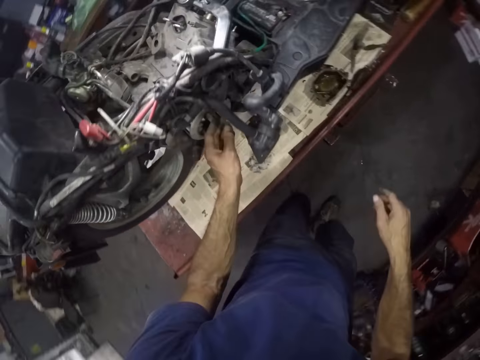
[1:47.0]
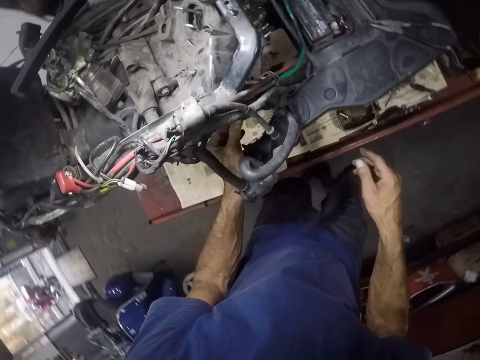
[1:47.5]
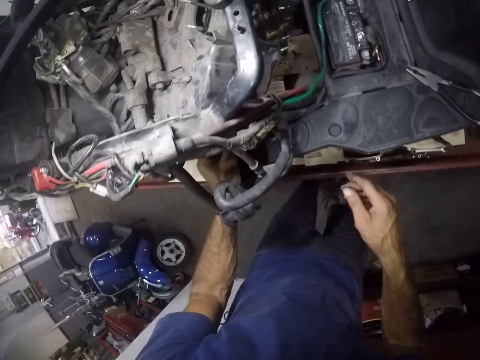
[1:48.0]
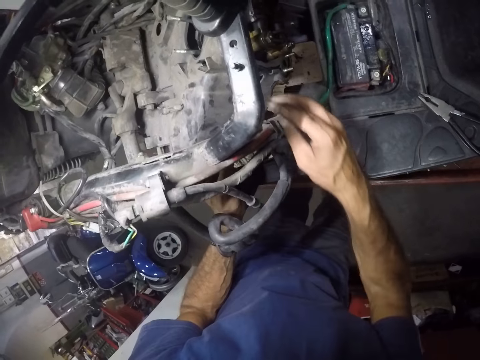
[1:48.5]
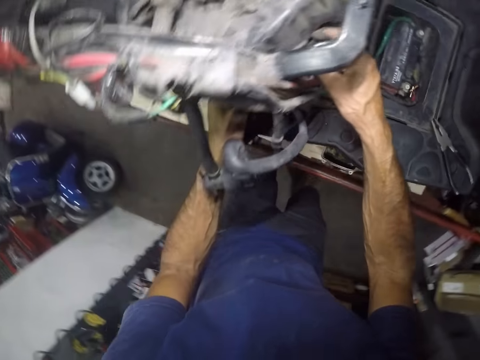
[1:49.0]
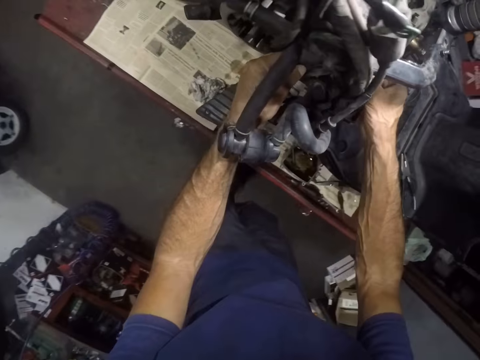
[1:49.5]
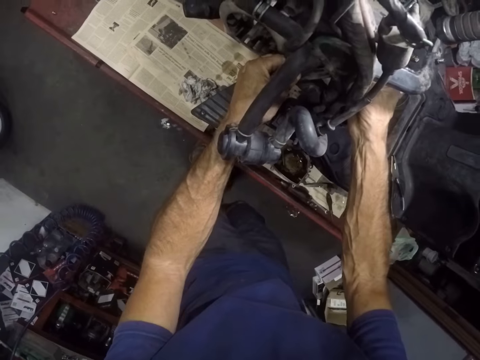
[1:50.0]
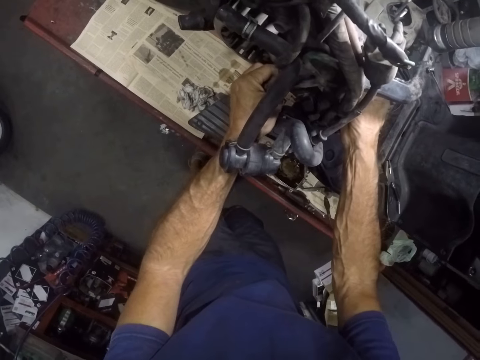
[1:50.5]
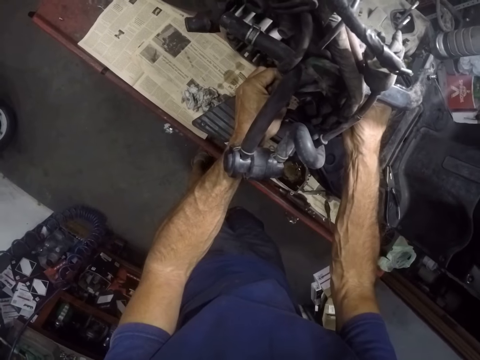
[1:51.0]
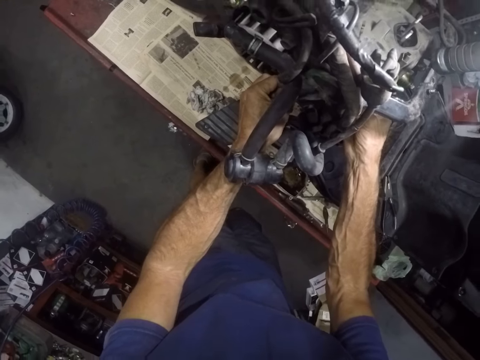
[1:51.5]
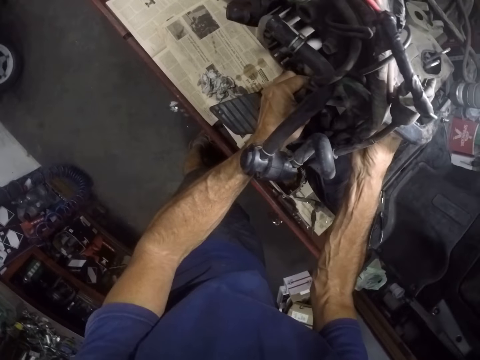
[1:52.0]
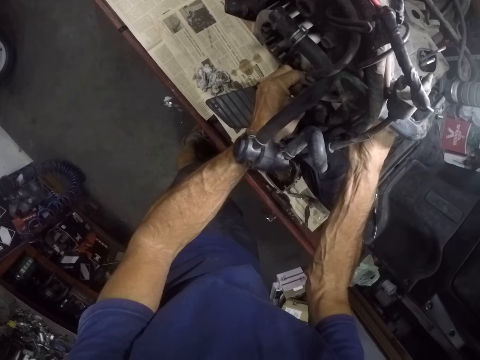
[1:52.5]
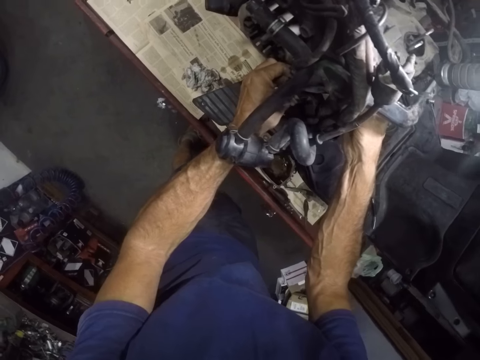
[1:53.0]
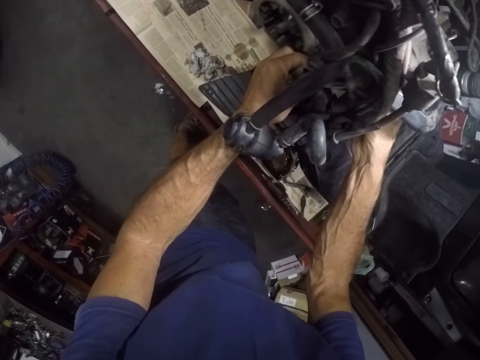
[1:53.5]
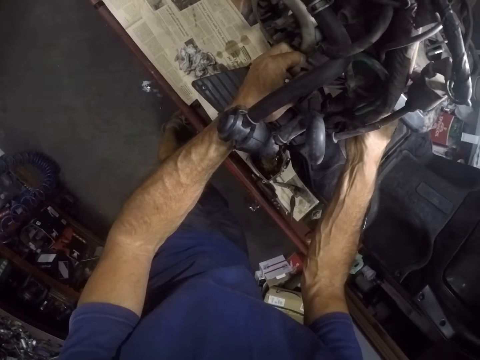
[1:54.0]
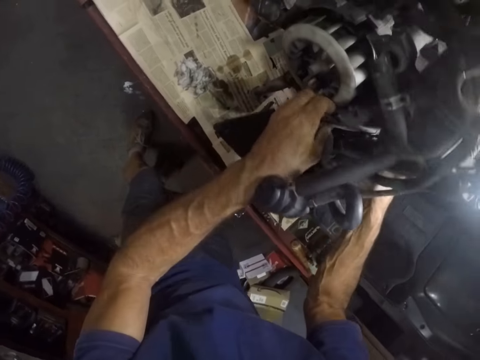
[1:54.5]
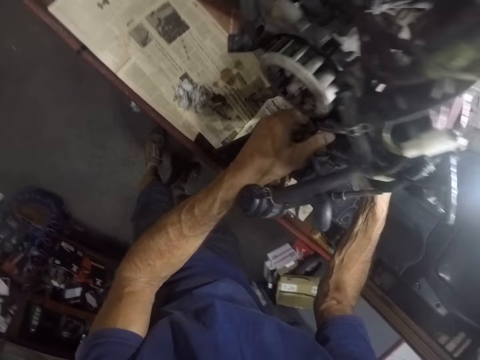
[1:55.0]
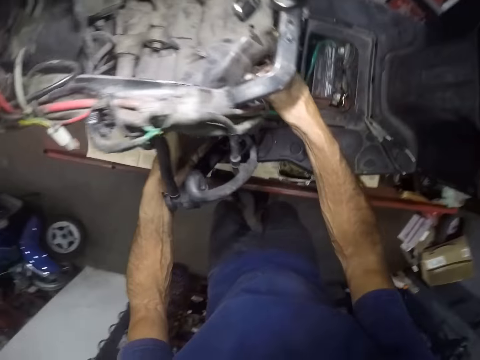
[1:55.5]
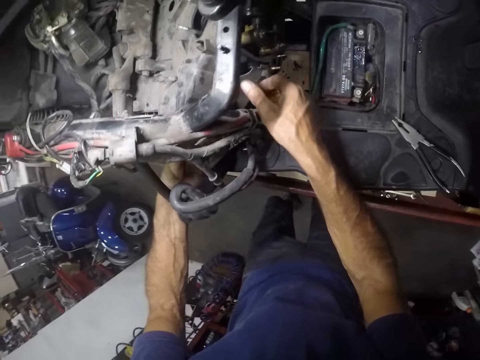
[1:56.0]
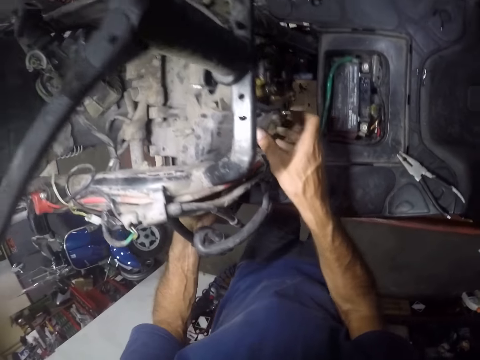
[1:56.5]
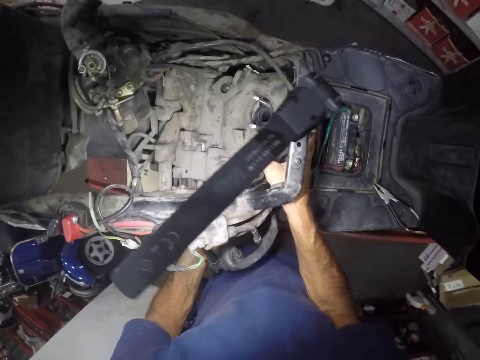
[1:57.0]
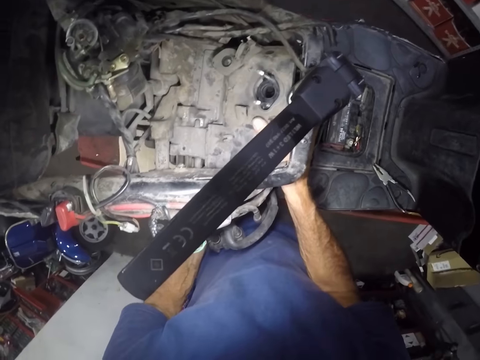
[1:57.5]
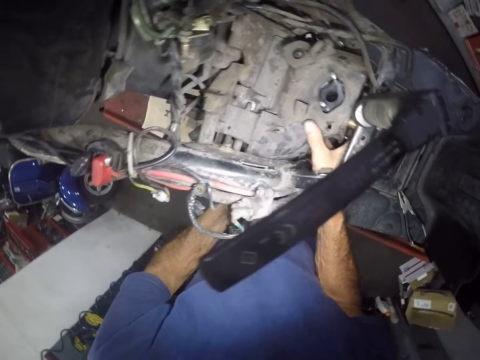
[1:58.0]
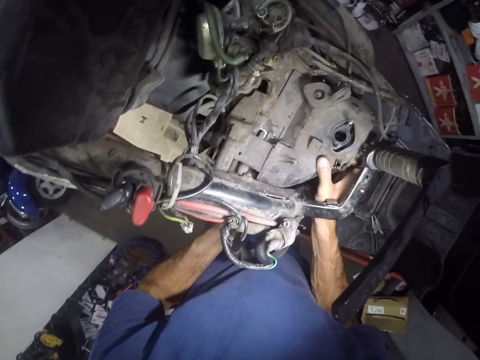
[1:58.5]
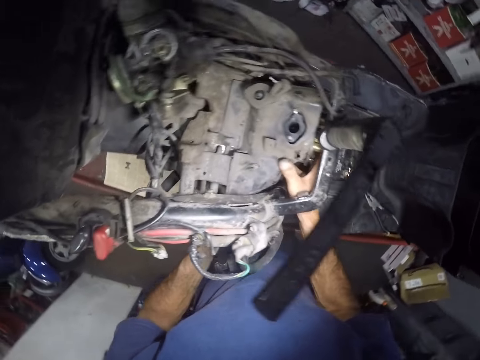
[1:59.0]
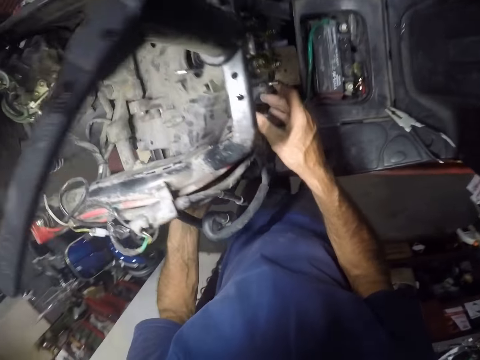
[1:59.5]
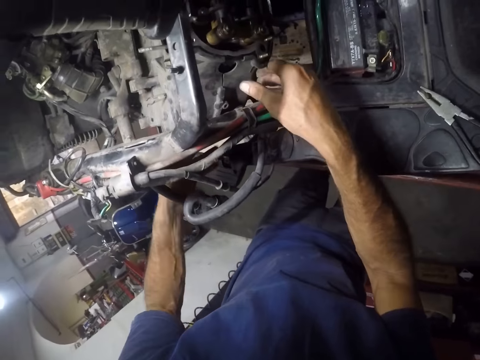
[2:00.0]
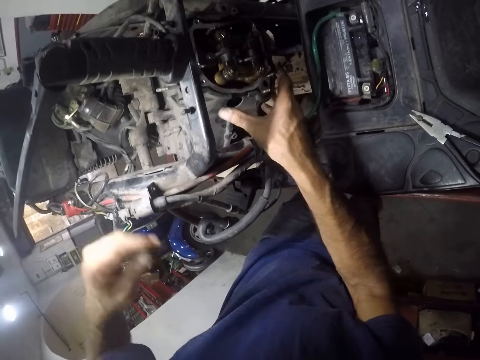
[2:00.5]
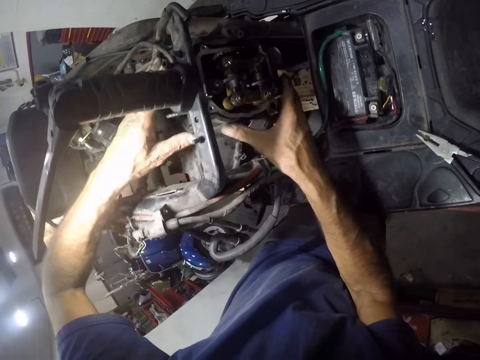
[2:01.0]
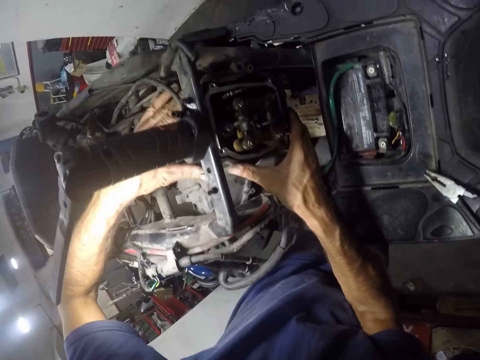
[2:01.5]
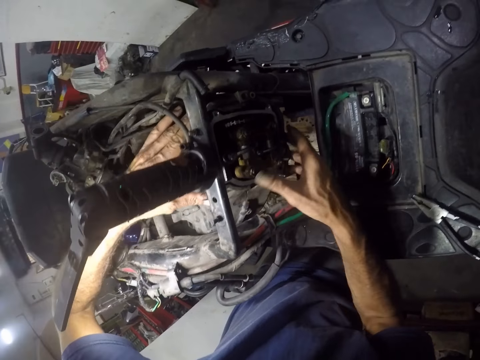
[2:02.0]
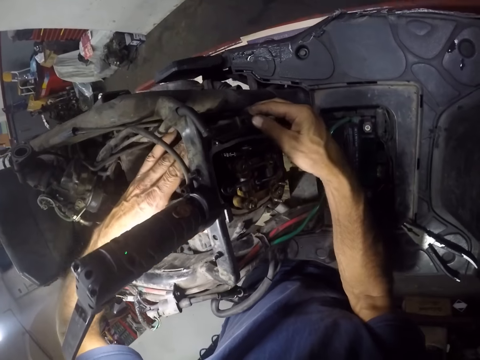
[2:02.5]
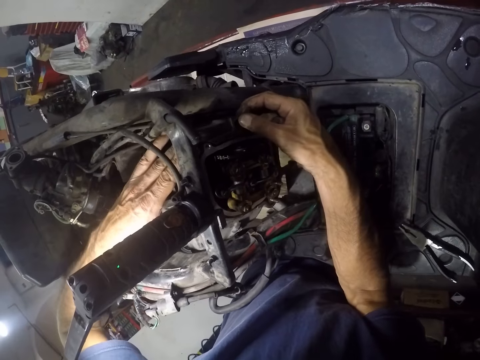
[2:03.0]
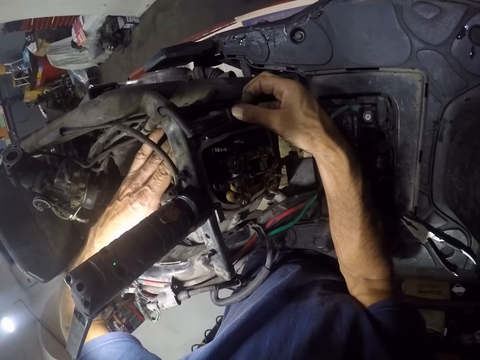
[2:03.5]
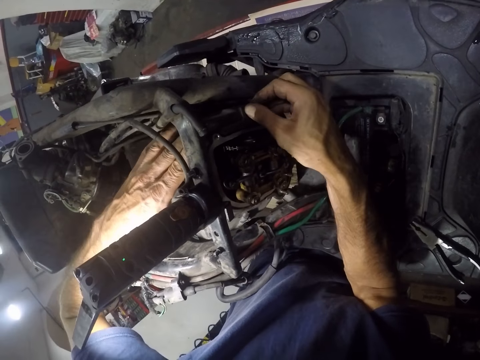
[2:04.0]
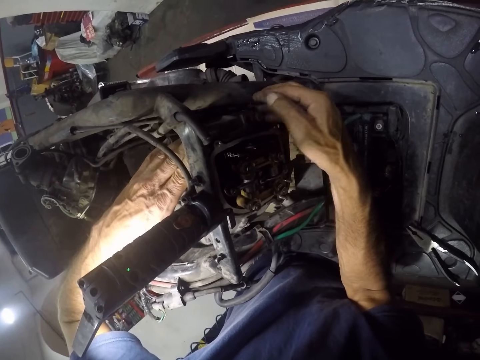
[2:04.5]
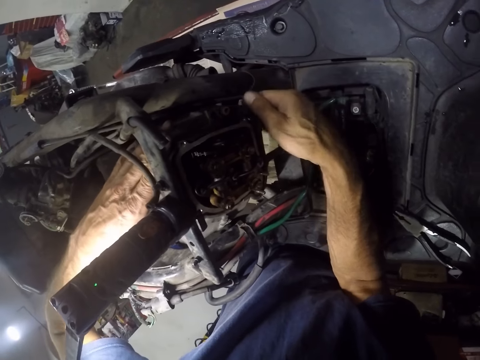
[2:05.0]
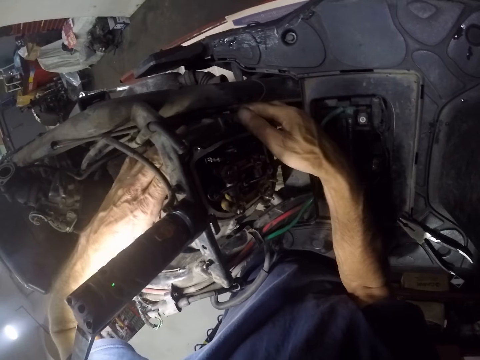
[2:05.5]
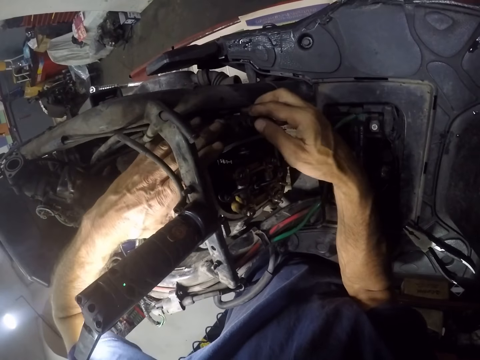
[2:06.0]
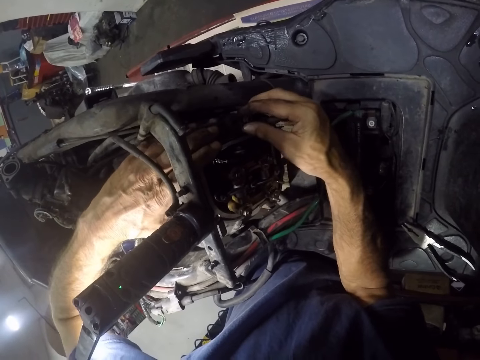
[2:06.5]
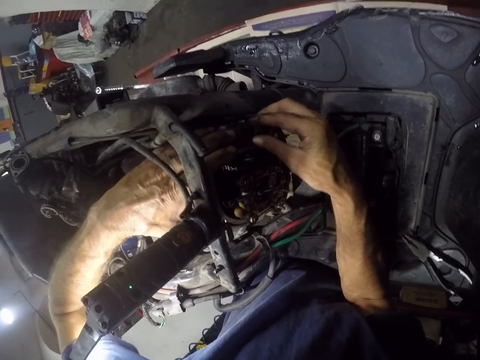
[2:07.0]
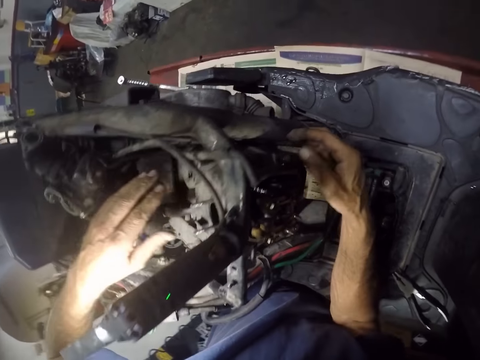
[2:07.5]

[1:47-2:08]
The camera wearer adjusts a lower tube in the engine. They adjust a spring in the engine.

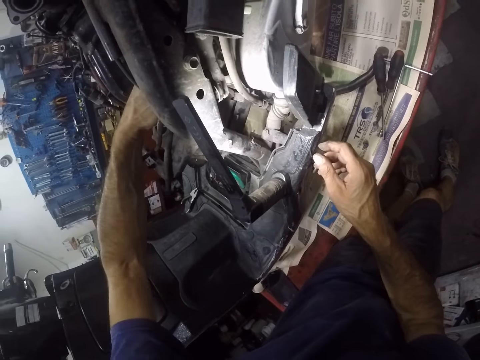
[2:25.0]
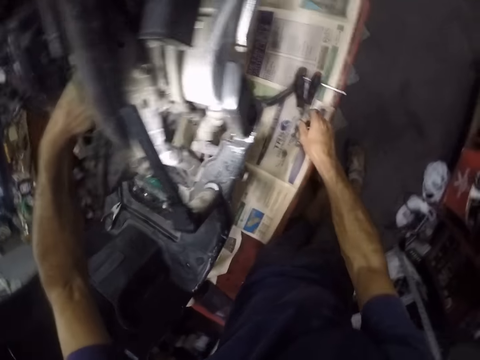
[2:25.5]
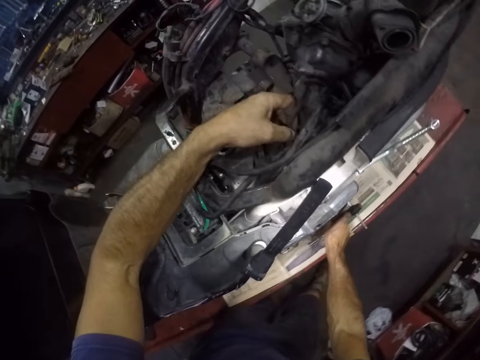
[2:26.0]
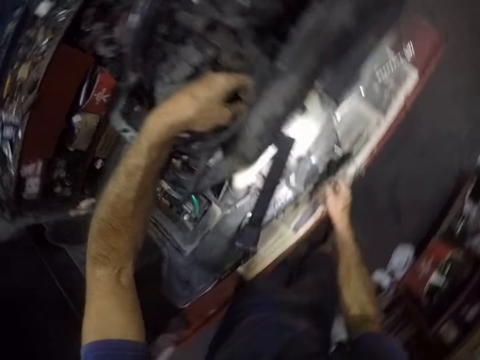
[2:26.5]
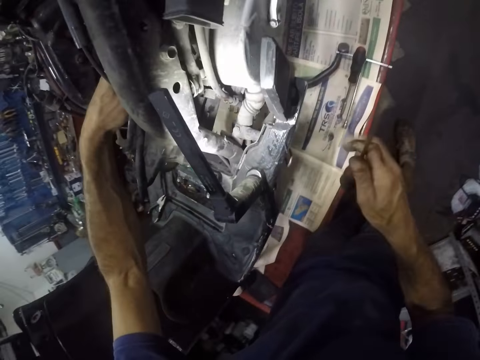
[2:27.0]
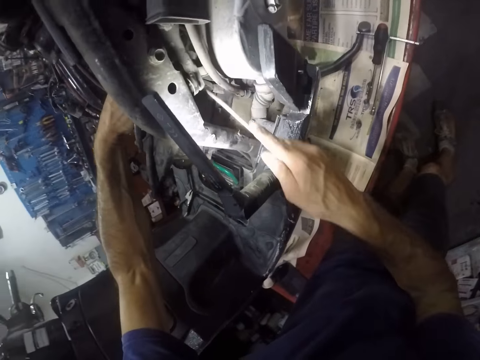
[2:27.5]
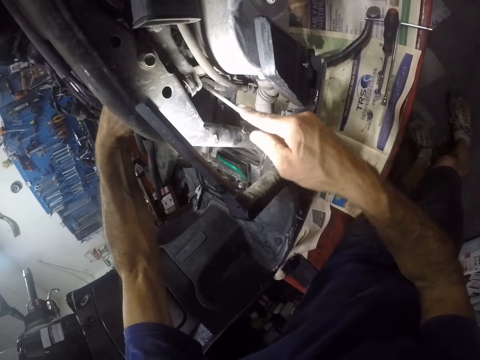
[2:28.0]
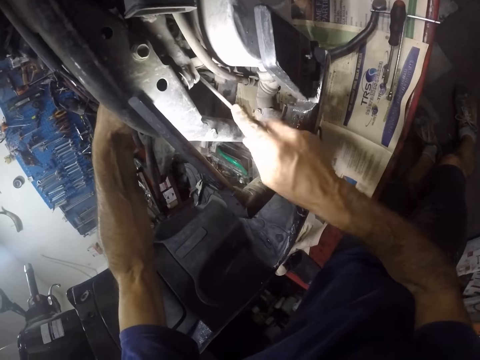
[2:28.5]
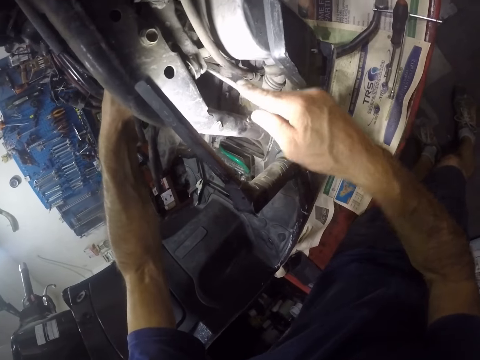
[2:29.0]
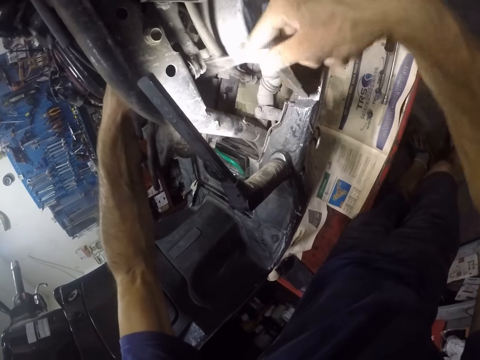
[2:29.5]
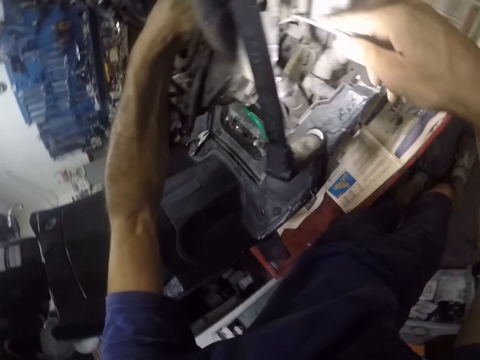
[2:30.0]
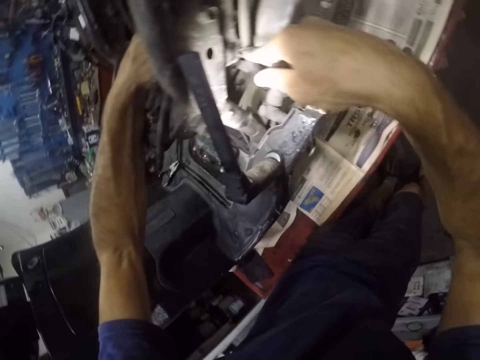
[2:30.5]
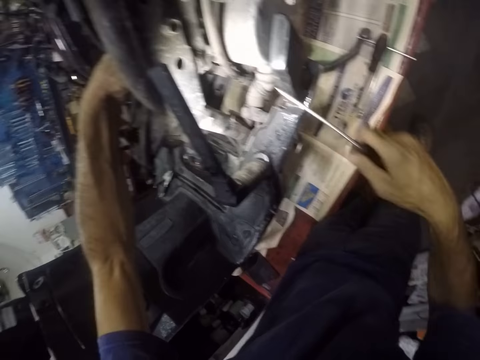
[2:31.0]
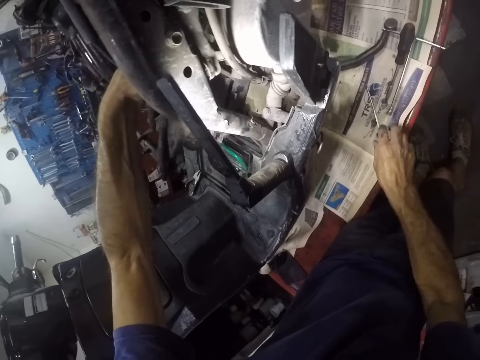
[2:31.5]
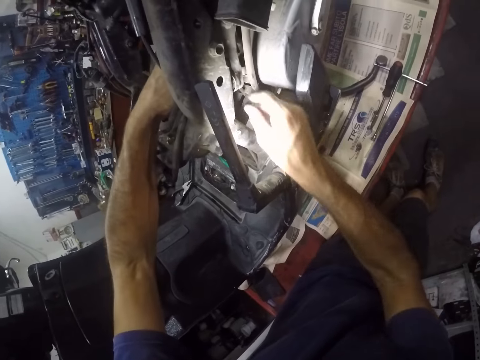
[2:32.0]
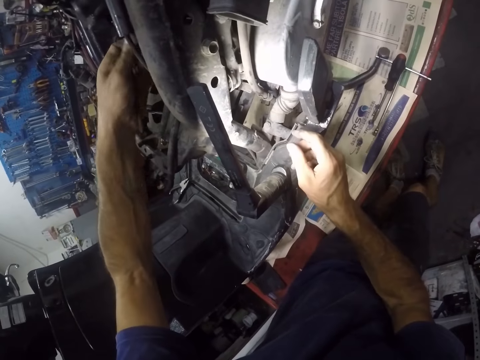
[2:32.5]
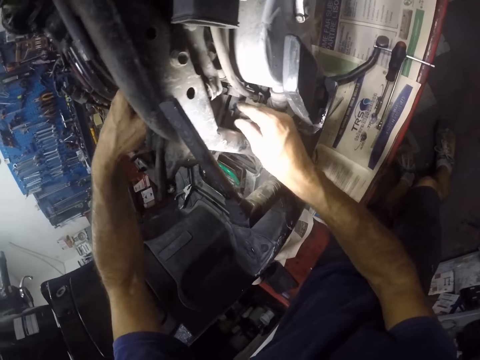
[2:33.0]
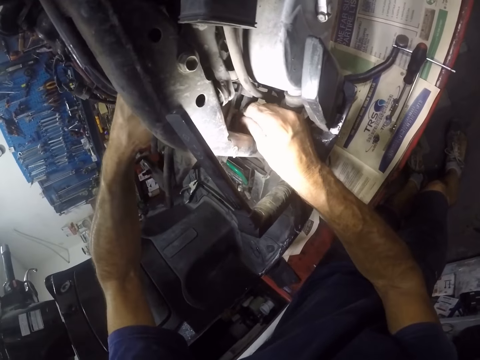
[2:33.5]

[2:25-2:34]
The camera wearer picks up the screwdriver from the worktop with his right hand. He adjusts a screw in the engine with the screwdriver. He drops the screwdriver on the worktop.
